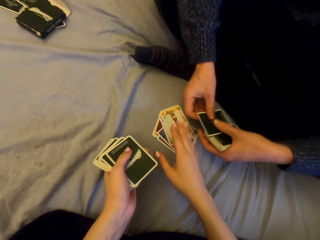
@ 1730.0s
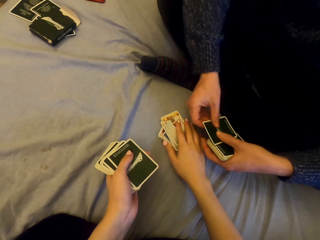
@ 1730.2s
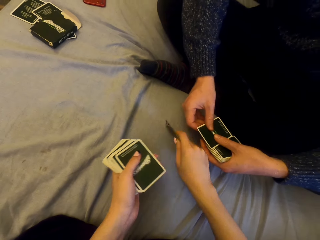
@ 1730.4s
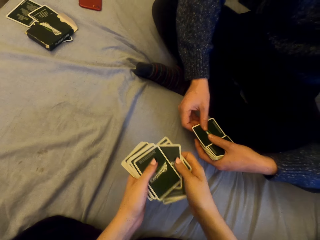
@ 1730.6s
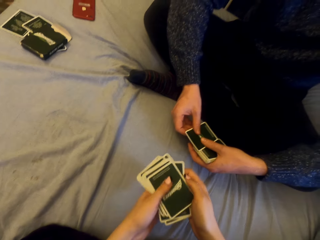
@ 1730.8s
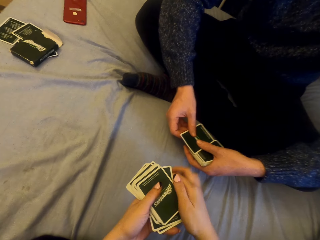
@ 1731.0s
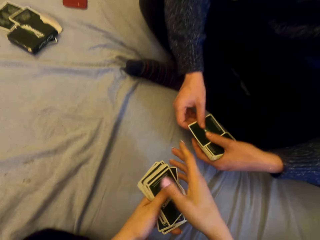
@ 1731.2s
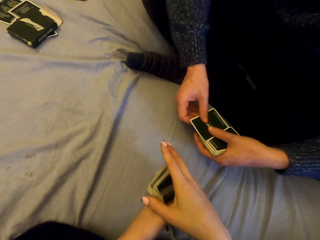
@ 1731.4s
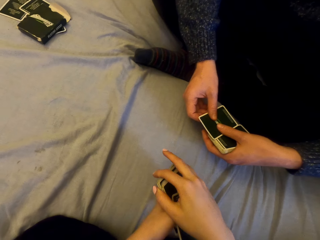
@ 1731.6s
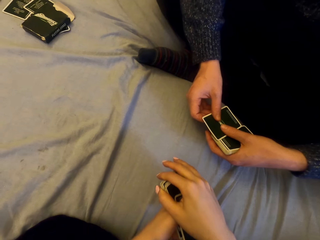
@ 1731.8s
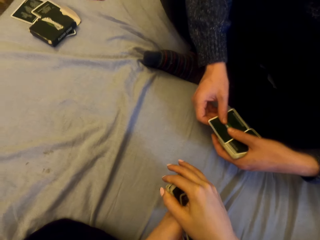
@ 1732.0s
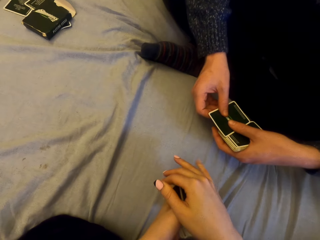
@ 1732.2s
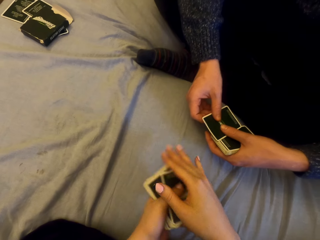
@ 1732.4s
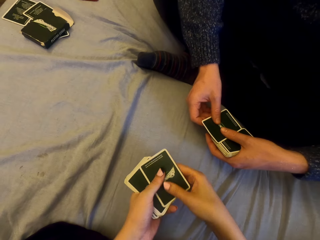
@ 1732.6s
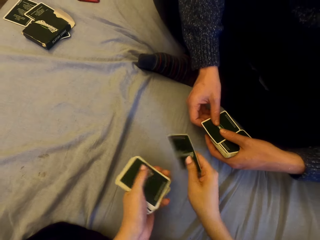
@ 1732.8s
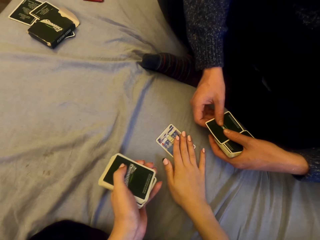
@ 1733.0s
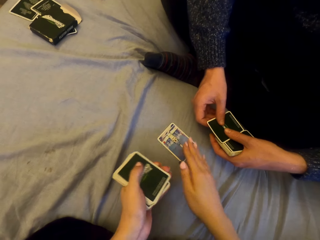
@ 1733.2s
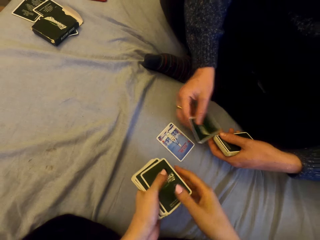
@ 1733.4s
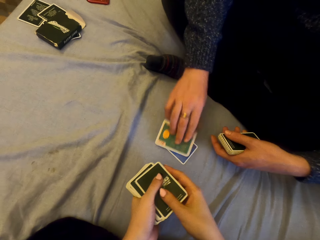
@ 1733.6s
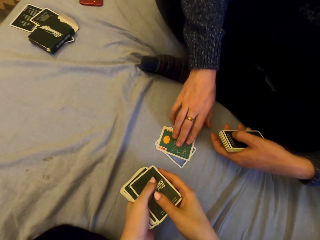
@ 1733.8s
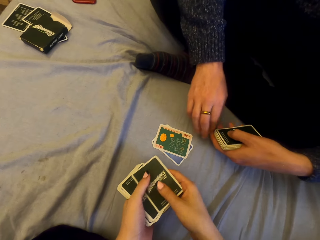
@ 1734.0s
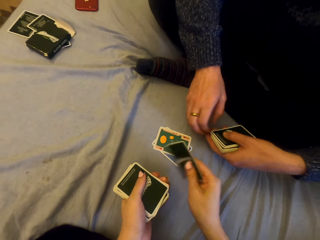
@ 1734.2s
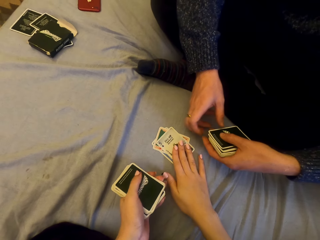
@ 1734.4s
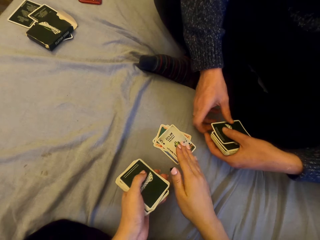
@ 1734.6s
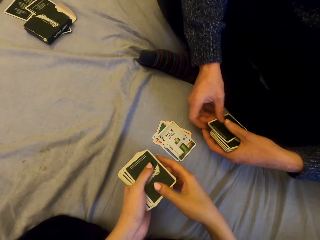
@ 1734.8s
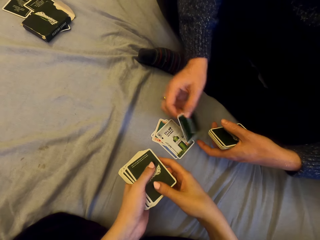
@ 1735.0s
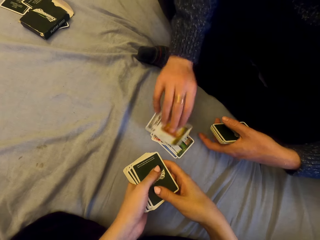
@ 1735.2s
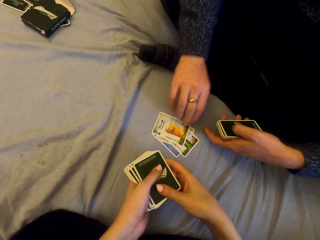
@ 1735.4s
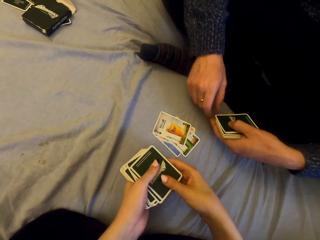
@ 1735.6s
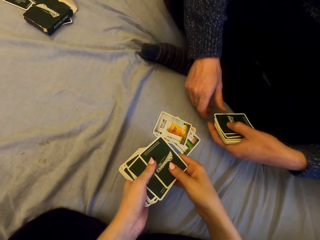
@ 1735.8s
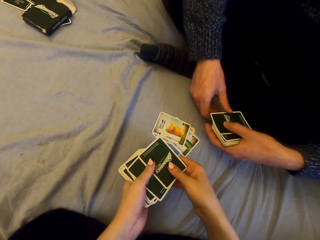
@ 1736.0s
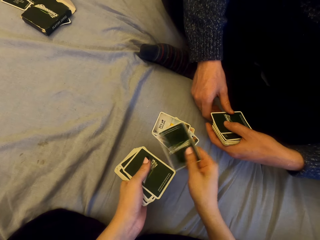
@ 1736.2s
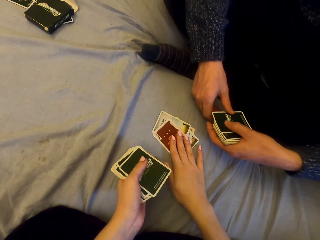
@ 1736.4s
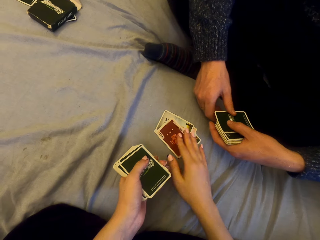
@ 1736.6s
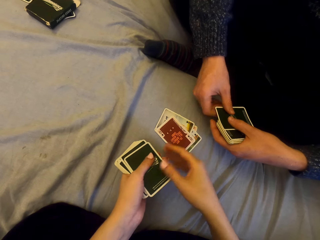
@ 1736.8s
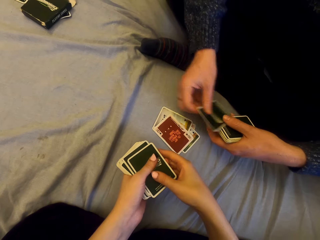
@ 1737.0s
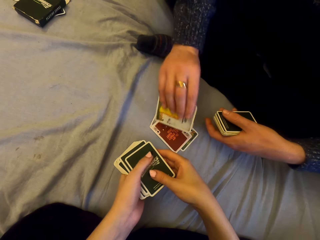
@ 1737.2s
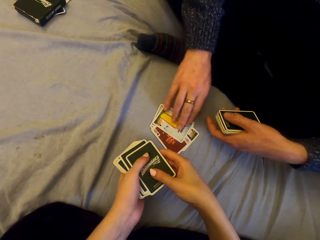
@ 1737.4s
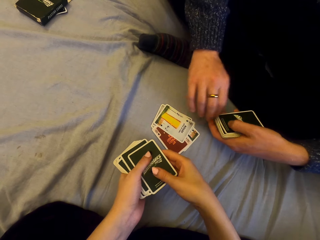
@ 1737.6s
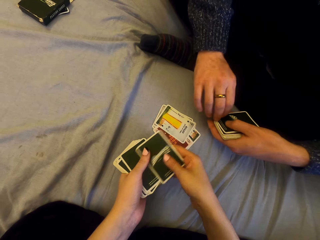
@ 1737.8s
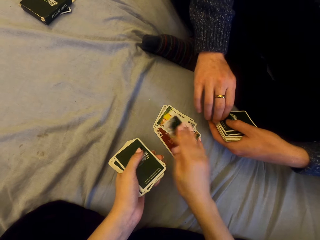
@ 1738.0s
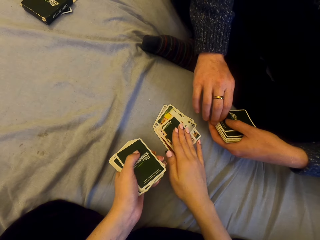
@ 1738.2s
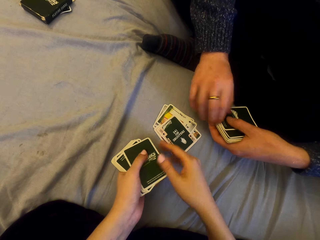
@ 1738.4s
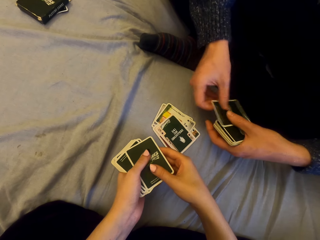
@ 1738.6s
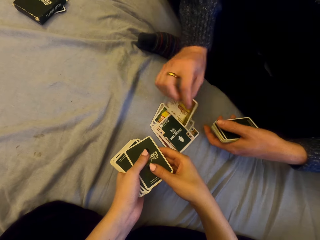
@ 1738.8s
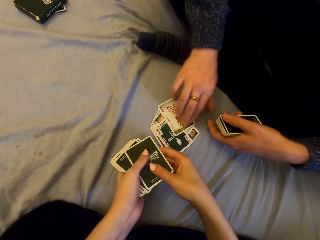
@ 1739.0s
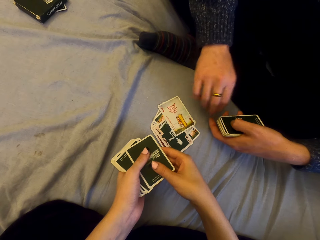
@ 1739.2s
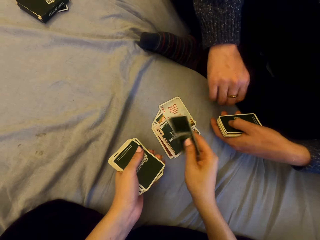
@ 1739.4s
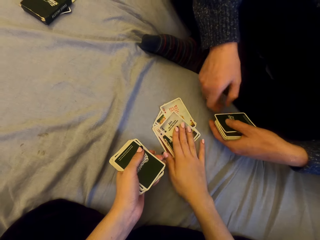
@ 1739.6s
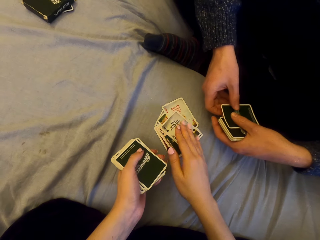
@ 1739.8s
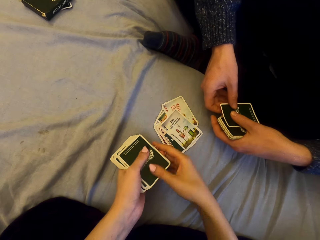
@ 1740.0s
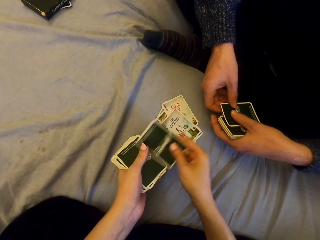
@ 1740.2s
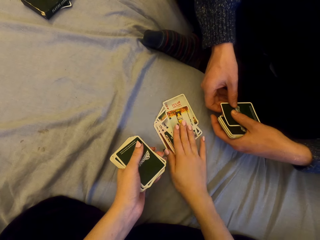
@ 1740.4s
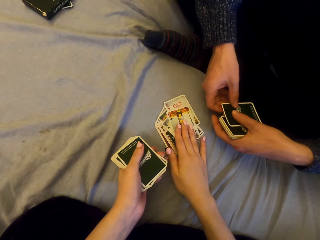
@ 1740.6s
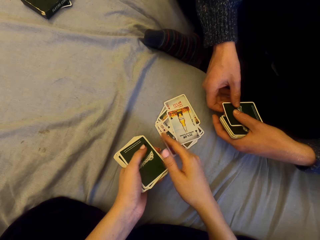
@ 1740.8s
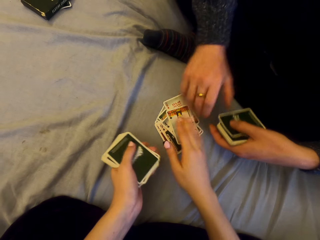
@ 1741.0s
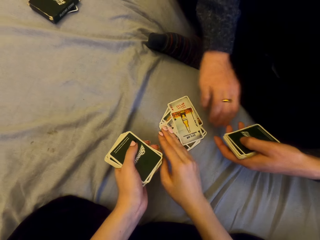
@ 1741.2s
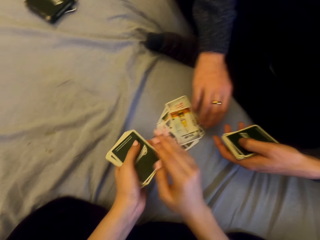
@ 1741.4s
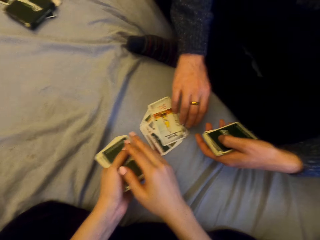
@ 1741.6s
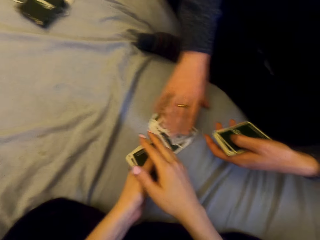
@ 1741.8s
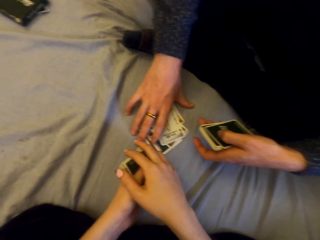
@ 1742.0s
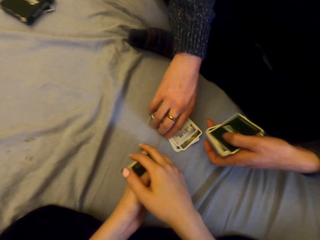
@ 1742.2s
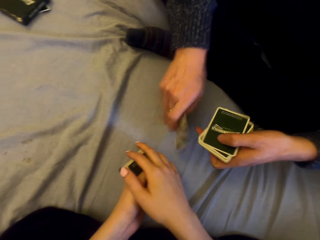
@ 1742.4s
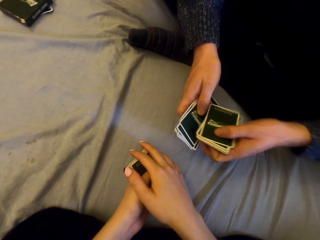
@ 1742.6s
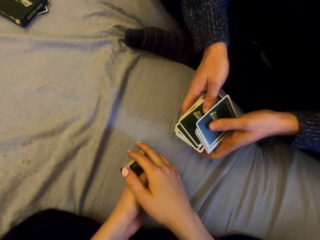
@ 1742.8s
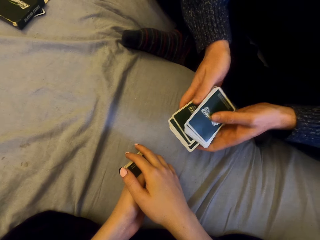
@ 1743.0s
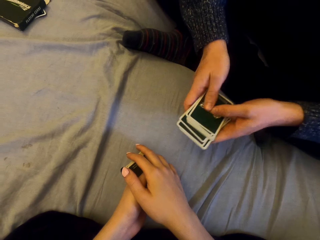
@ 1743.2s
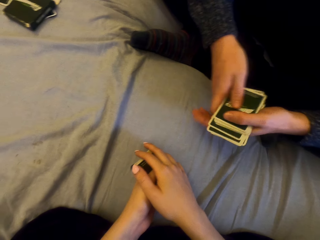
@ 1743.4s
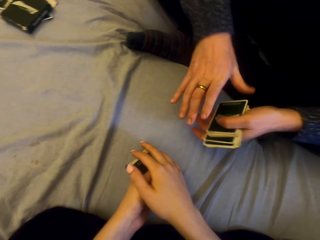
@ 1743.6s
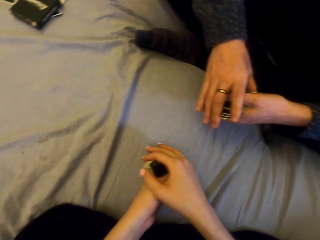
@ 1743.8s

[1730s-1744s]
The camera wearer picks the cards. They play cards with a man and put the card on the sheet. The man puts the card on the sheet. The camera wearer puts the card on the sheet. The man puts the card on the sheet. The camera wearer puts the card on the sheet. The man puts the card on the sheet. The camera wearer puts the card on the sheet. The man puts the card on the sheet. The camera wearer puts the card on the sheet. They put the card on the sheet again. The man picks the cards.

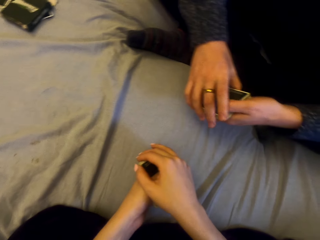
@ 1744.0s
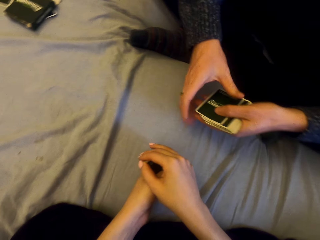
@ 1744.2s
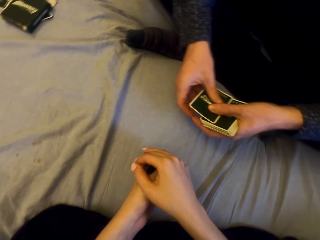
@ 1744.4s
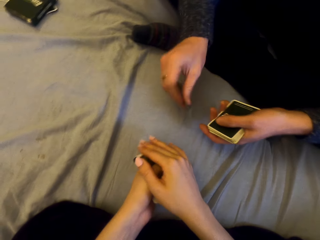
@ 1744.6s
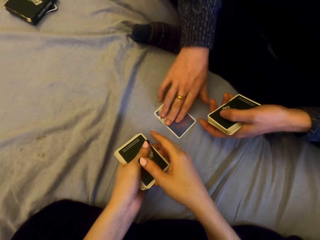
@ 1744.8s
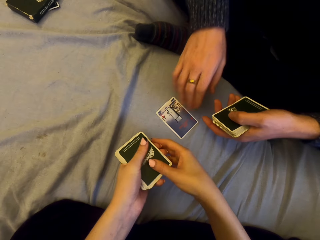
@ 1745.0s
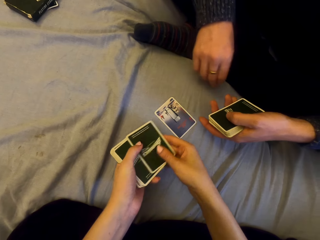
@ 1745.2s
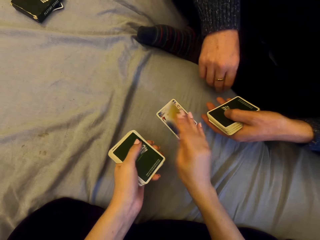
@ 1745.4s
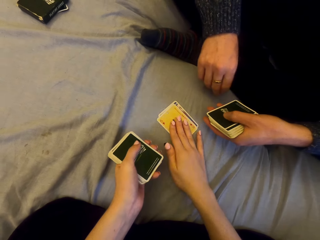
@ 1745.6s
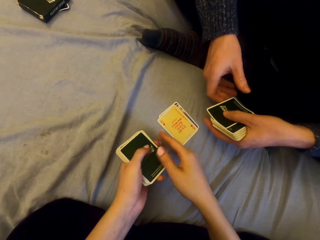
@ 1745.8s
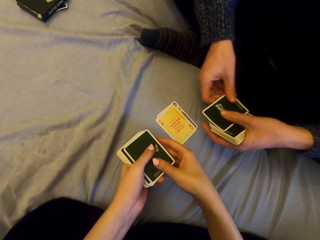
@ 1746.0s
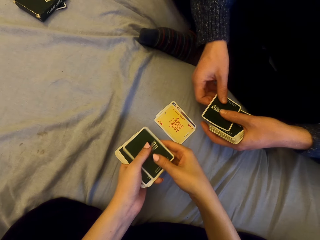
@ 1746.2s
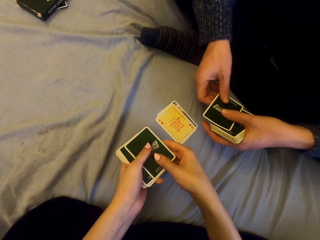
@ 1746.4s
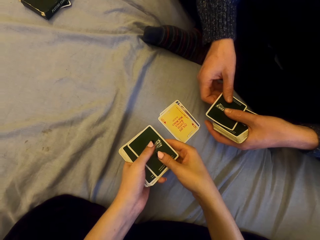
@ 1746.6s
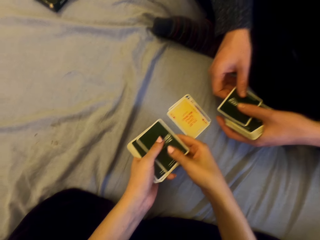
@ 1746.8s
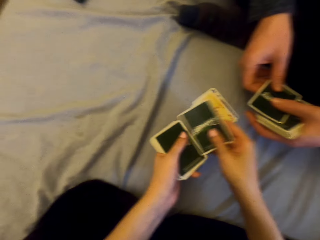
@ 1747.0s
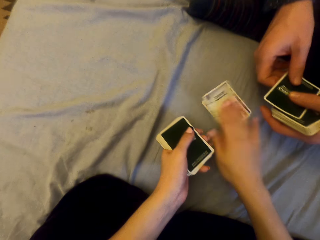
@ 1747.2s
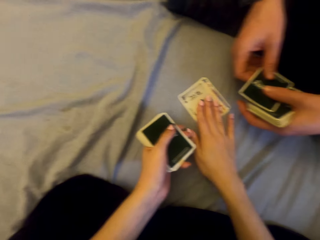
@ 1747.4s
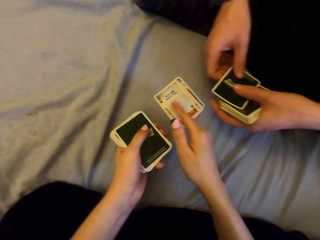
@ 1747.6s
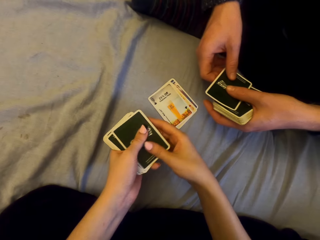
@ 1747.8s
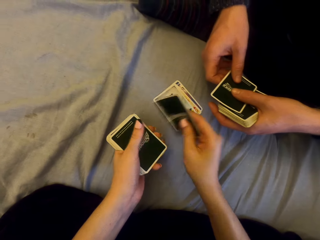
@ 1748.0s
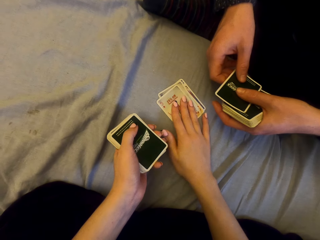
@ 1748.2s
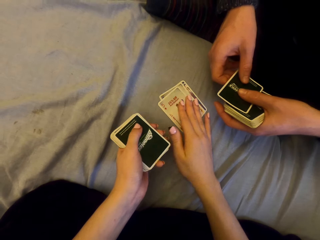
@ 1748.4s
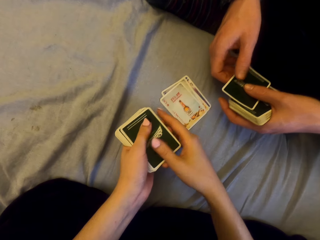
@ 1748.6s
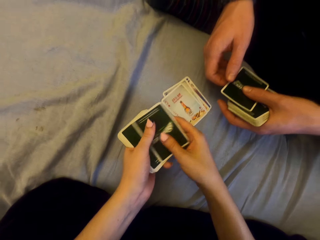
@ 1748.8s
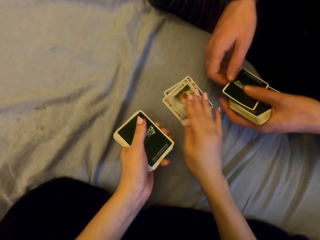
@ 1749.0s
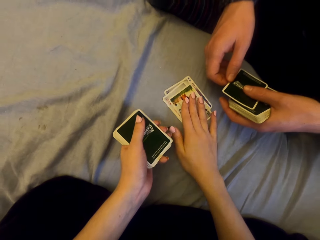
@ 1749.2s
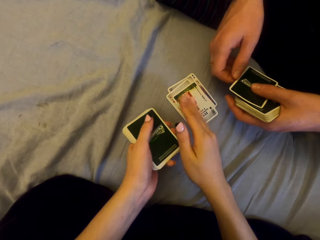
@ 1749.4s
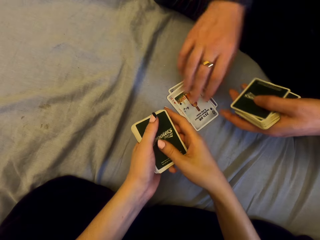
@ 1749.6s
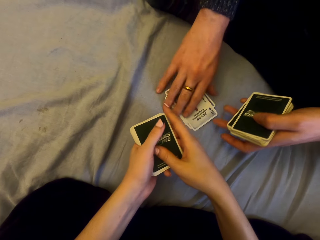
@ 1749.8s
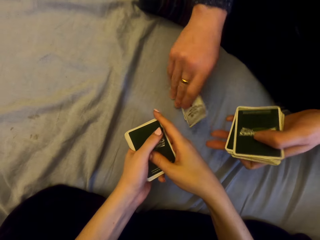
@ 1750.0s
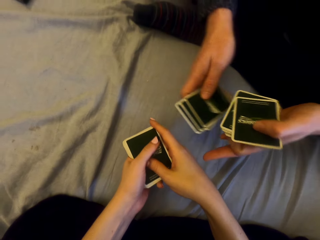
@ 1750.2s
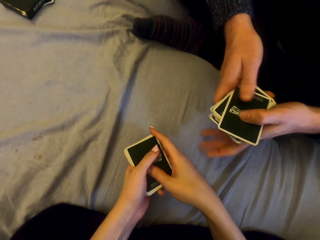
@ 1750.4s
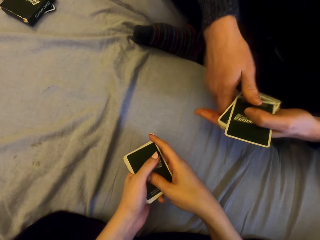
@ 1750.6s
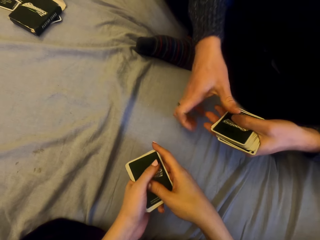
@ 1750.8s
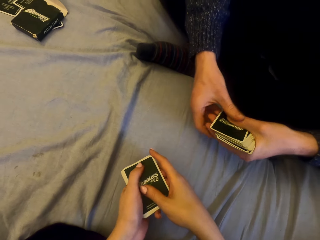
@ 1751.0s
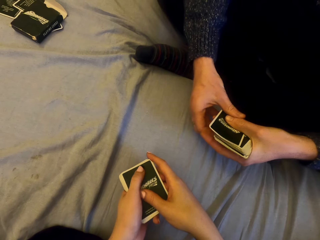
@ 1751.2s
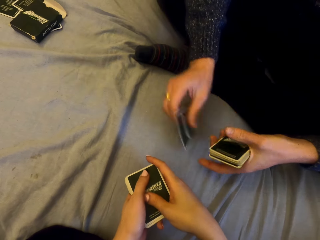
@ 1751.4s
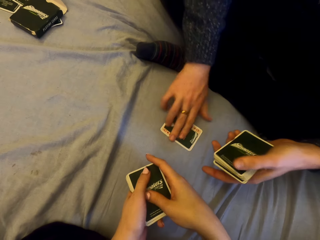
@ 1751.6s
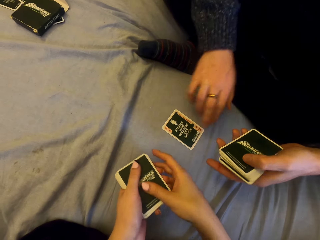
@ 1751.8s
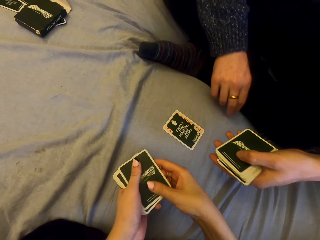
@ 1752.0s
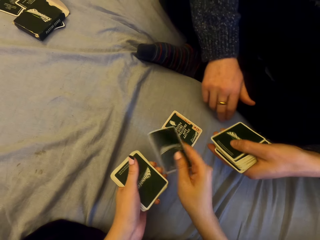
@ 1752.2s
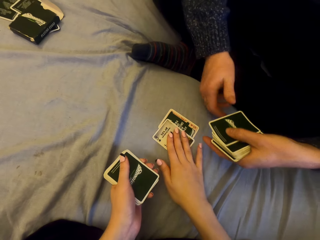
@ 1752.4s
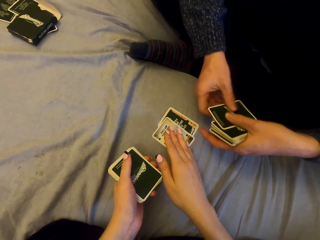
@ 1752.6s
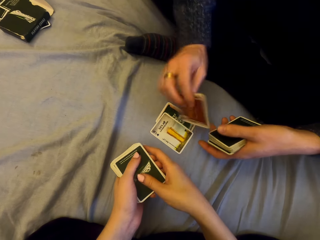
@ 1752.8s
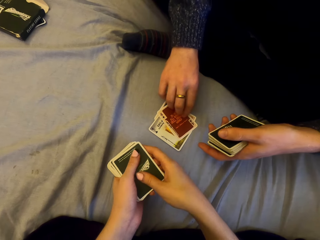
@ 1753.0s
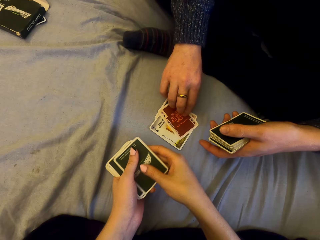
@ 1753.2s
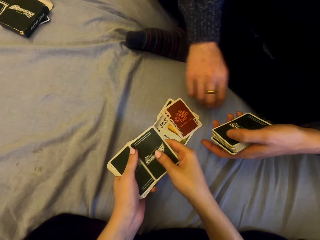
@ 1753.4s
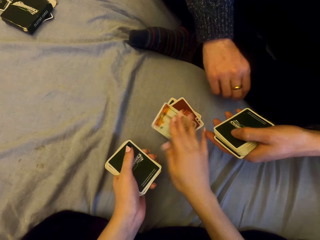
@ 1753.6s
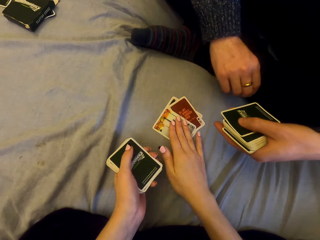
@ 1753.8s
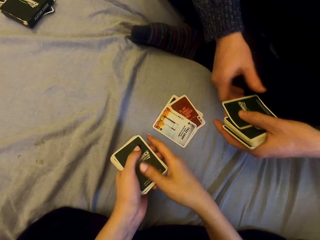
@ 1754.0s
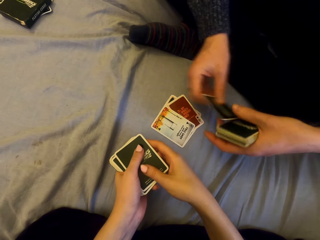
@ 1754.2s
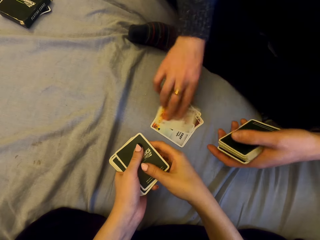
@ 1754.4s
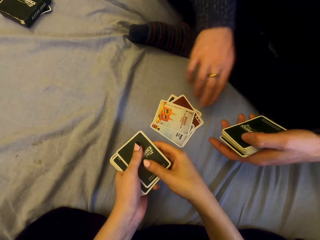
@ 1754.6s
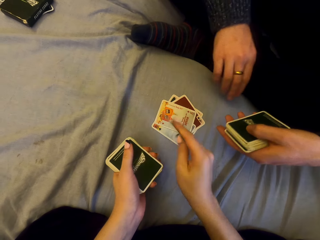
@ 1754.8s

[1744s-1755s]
A man plays cards with the camera wearer and puts the card on the sheet. The camera wearer puts the card on the sheet. They put the card on the sheet repeatedly. The man picks the cards. He plays cards with the camera wearer and puts the card on the sheet. The camera wearer puts the card on the sheet. They put the card on the sheet repeatedly.
